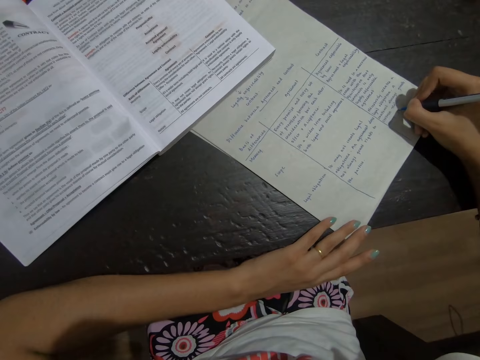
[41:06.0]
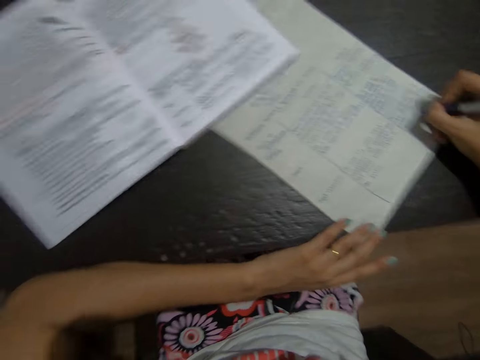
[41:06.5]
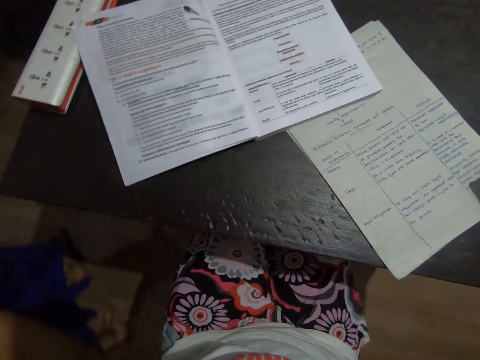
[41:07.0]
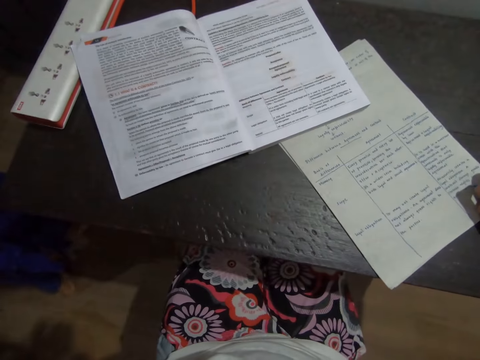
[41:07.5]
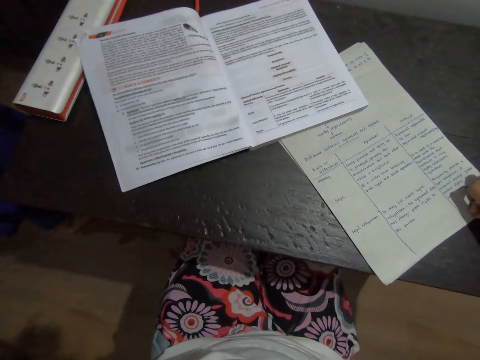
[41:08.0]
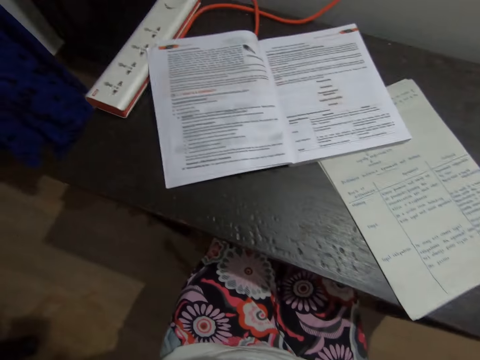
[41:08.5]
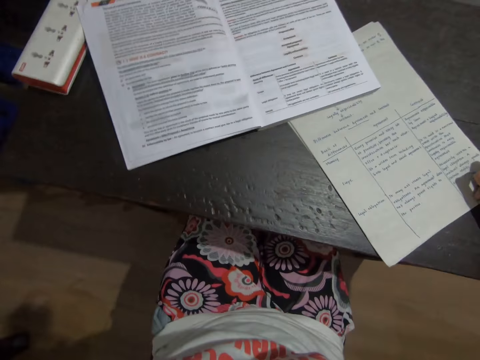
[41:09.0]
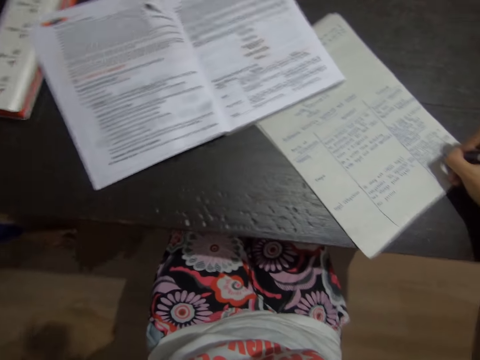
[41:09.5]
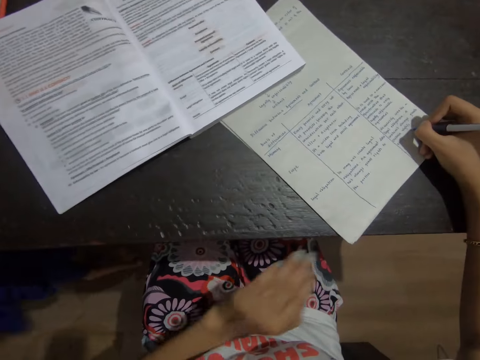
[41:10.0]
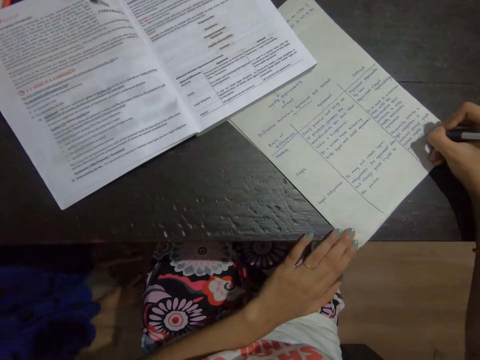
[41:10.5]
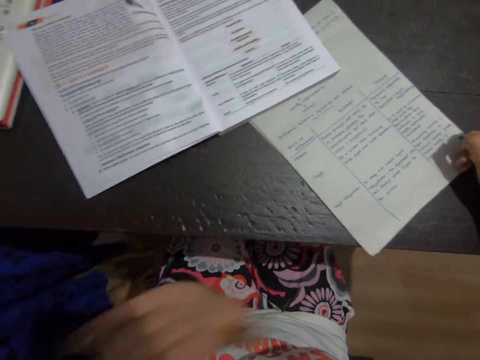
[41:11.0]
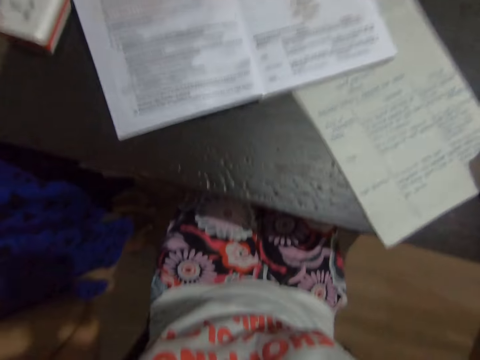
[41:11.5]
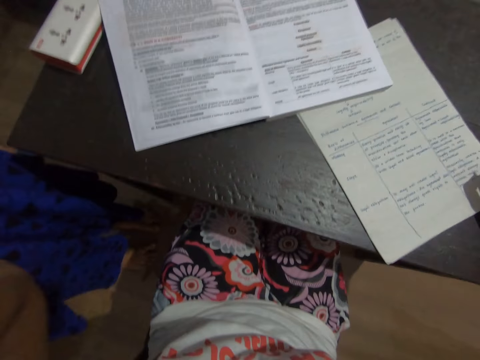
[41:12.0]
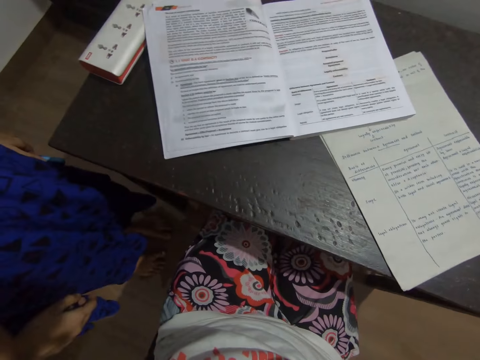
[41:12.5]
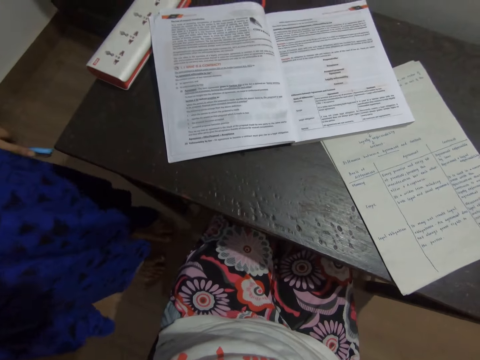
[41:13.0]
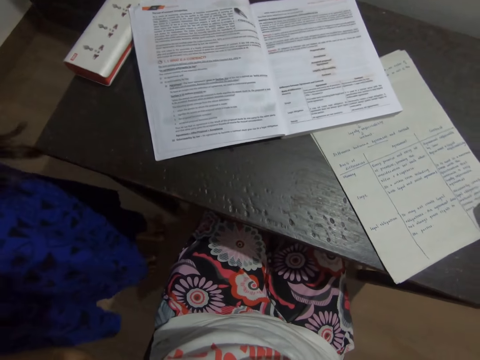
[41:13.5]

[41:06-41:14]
The camera wearer looks at the book. He takes his hand away from the piece of paper. He holds a pen, places the left hand on the piece of paper, and writes on the paper with the pen. He takes his hand away from the piece of paper. He adjusts the camera.
